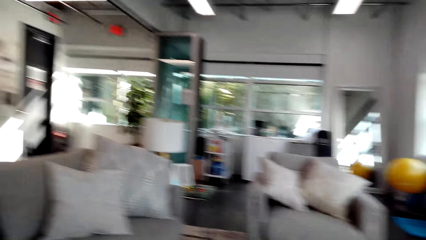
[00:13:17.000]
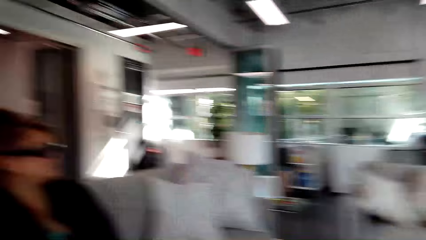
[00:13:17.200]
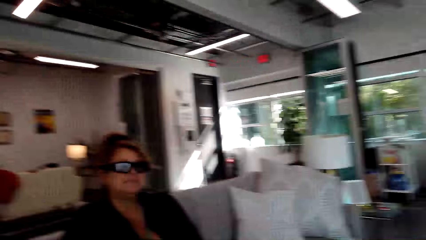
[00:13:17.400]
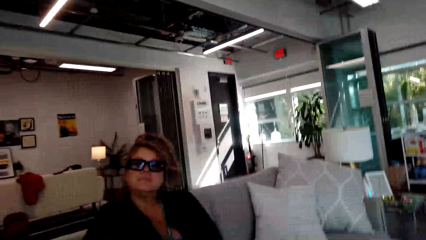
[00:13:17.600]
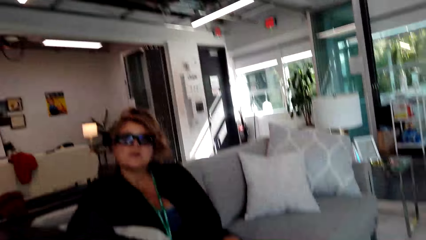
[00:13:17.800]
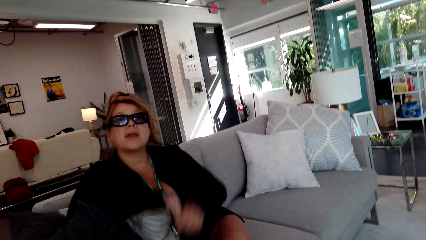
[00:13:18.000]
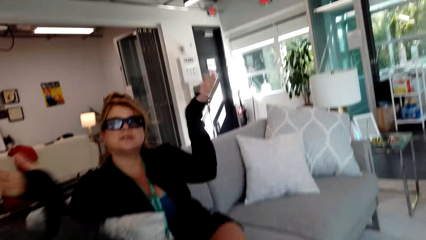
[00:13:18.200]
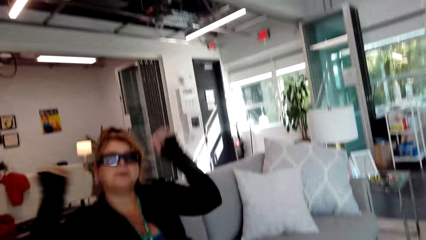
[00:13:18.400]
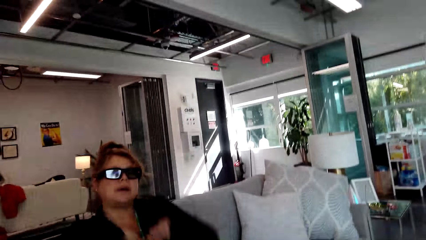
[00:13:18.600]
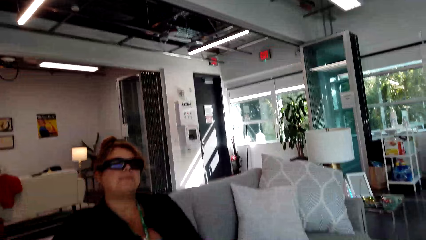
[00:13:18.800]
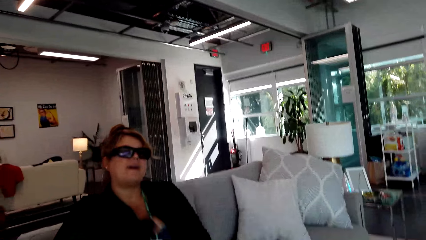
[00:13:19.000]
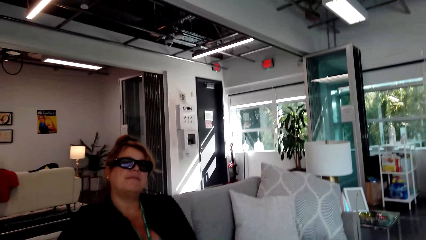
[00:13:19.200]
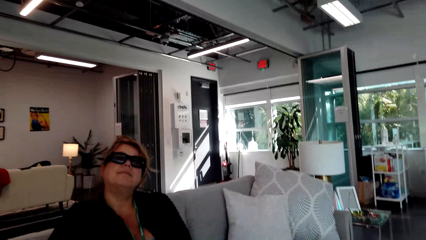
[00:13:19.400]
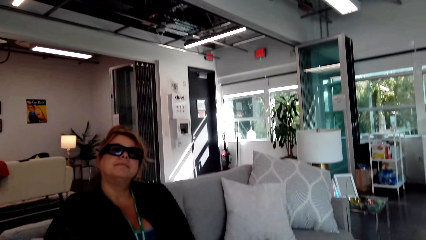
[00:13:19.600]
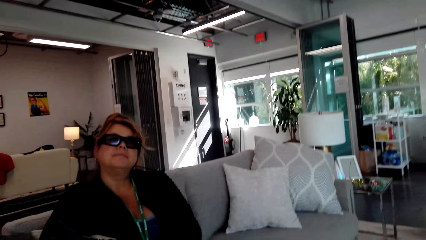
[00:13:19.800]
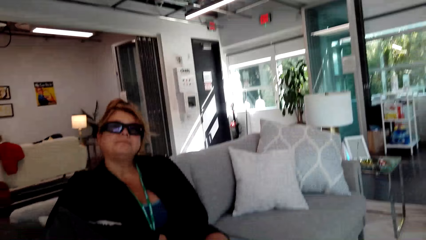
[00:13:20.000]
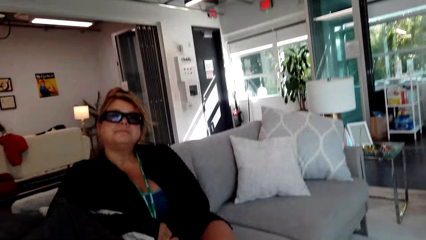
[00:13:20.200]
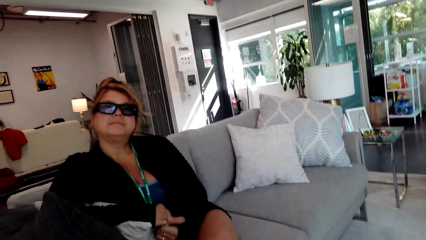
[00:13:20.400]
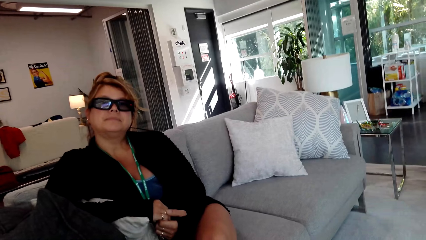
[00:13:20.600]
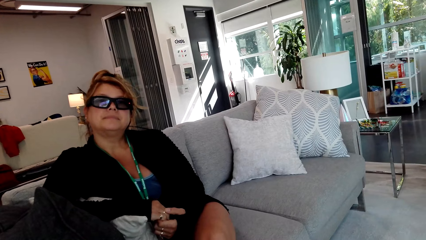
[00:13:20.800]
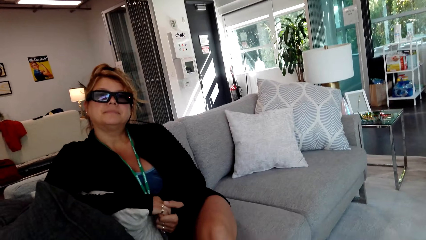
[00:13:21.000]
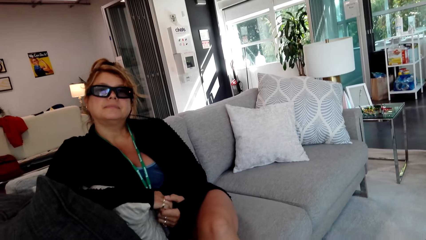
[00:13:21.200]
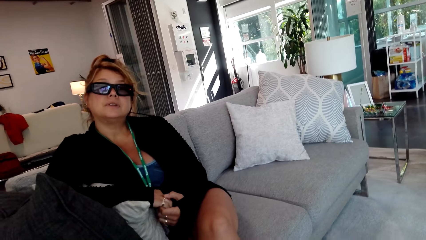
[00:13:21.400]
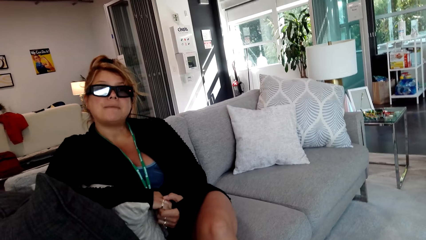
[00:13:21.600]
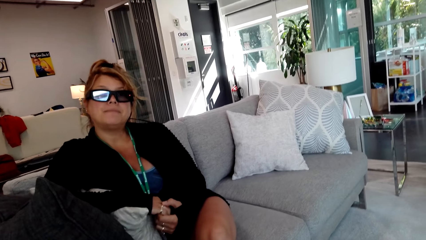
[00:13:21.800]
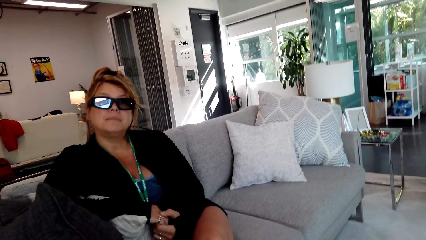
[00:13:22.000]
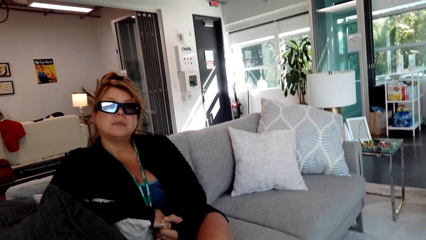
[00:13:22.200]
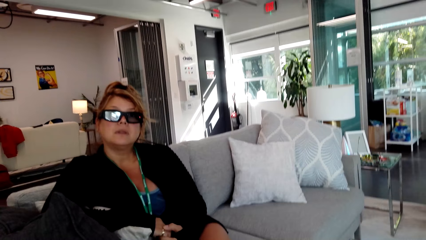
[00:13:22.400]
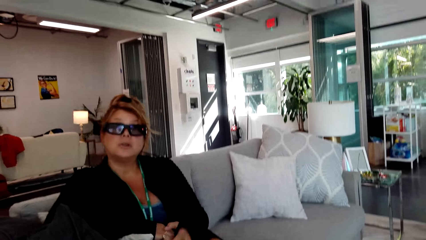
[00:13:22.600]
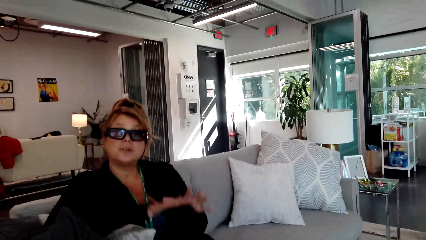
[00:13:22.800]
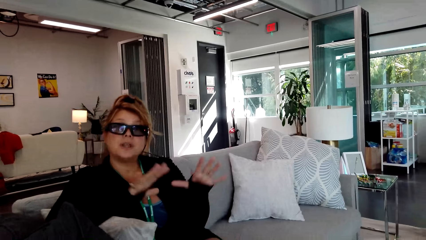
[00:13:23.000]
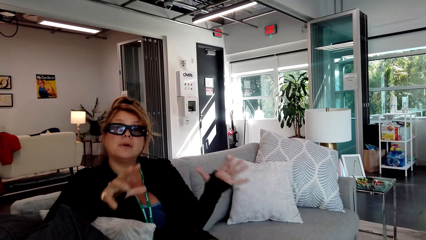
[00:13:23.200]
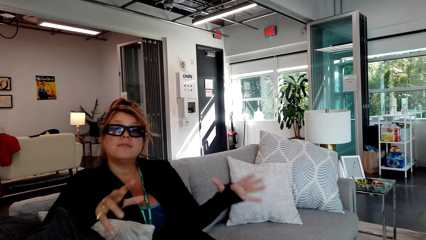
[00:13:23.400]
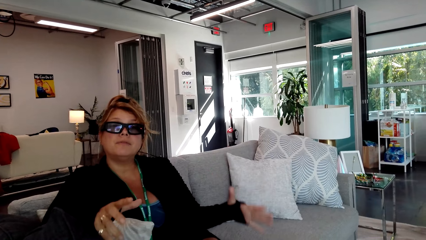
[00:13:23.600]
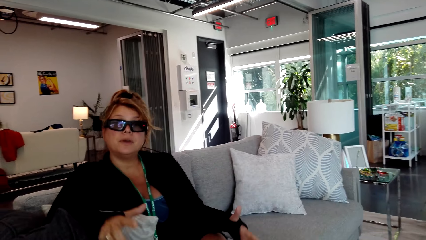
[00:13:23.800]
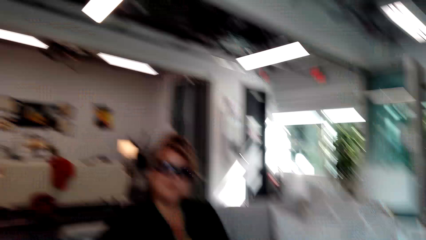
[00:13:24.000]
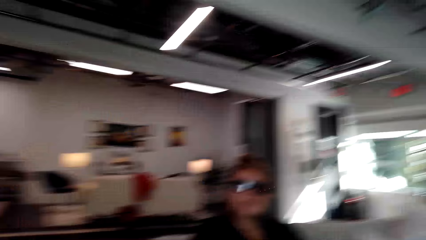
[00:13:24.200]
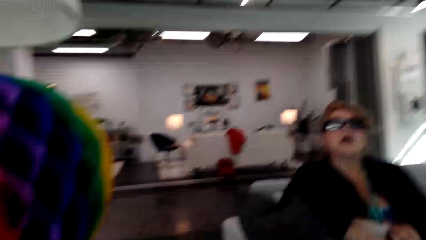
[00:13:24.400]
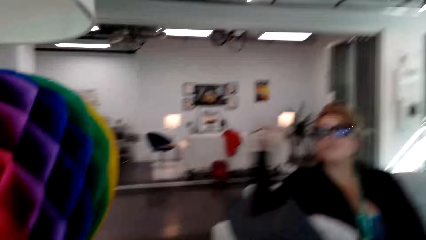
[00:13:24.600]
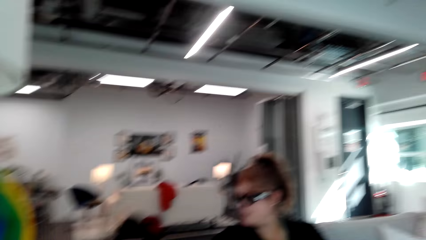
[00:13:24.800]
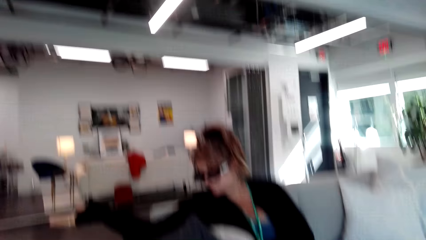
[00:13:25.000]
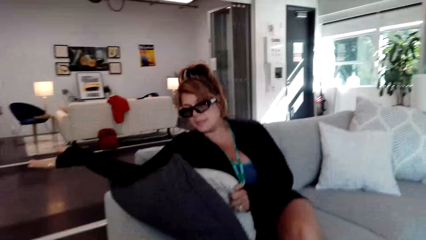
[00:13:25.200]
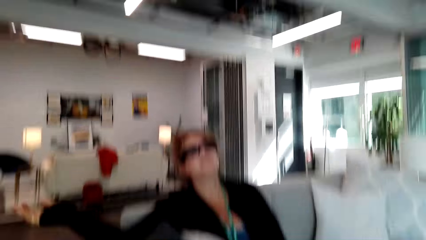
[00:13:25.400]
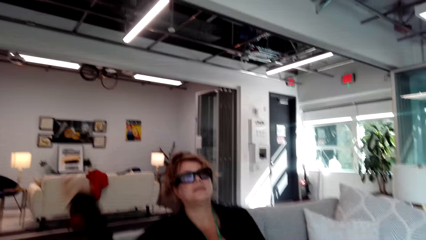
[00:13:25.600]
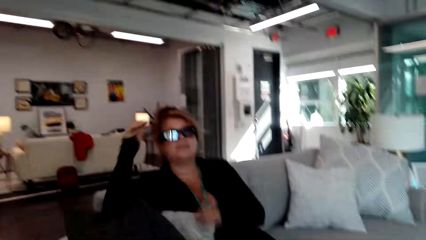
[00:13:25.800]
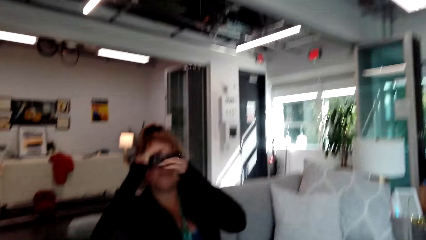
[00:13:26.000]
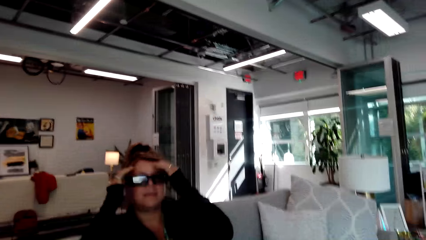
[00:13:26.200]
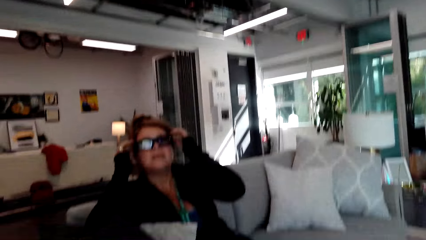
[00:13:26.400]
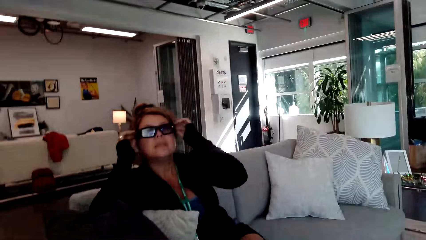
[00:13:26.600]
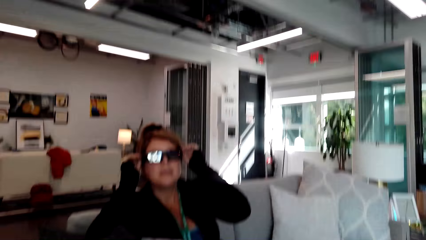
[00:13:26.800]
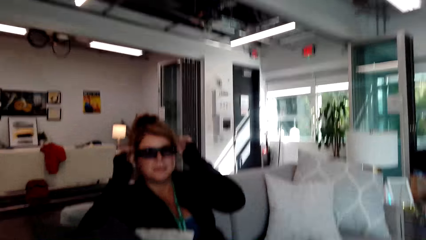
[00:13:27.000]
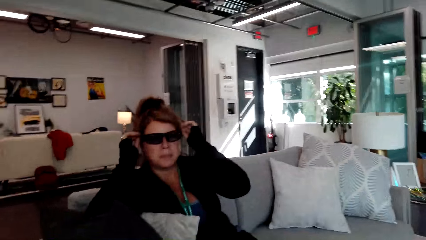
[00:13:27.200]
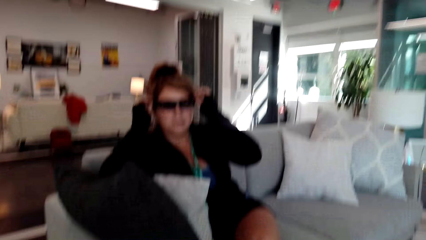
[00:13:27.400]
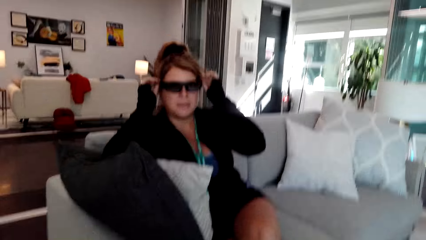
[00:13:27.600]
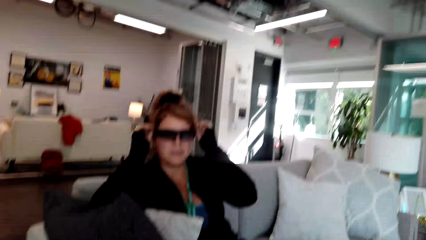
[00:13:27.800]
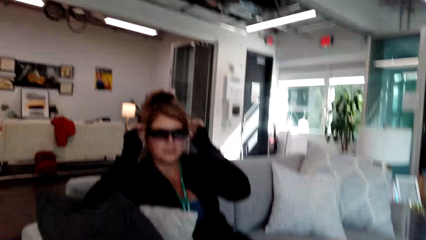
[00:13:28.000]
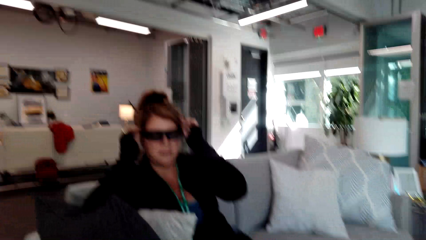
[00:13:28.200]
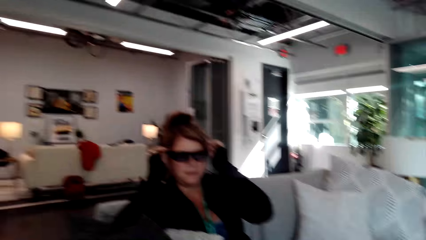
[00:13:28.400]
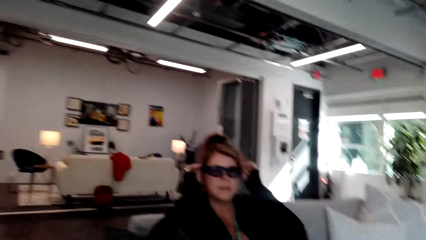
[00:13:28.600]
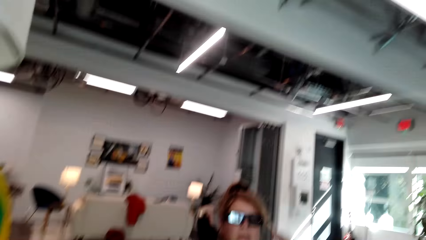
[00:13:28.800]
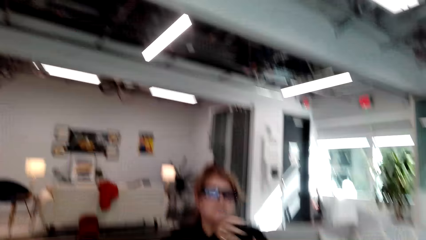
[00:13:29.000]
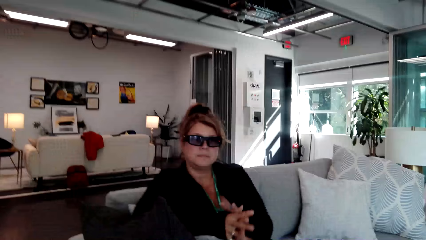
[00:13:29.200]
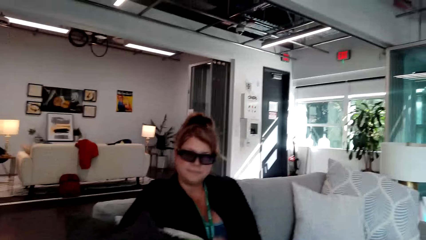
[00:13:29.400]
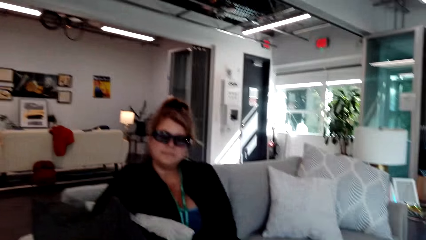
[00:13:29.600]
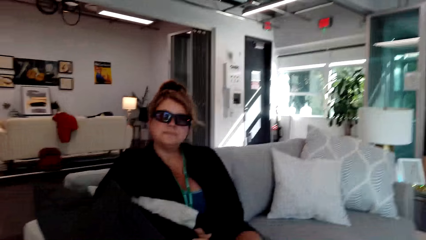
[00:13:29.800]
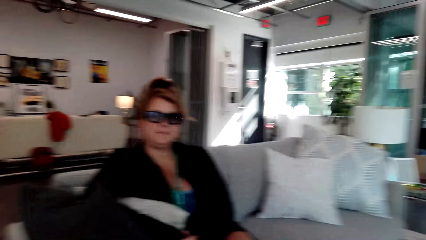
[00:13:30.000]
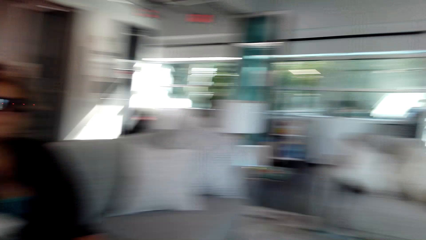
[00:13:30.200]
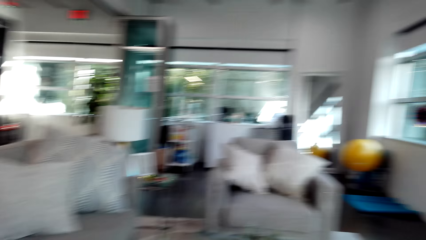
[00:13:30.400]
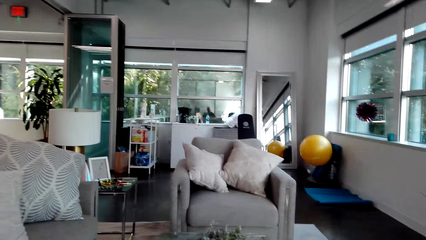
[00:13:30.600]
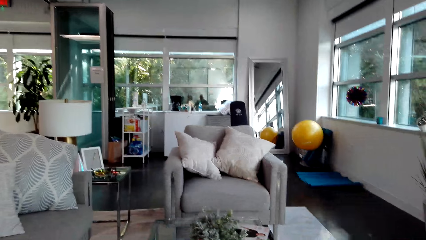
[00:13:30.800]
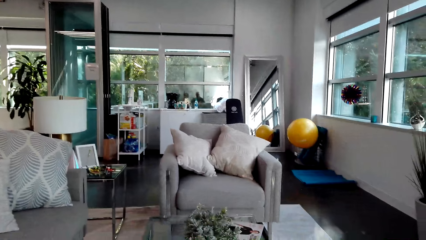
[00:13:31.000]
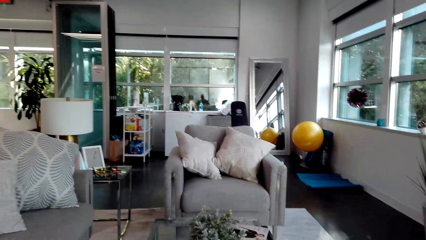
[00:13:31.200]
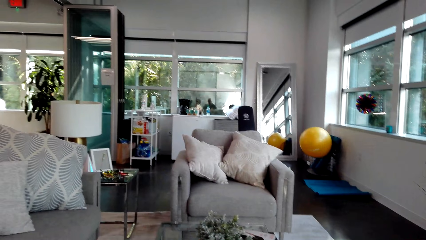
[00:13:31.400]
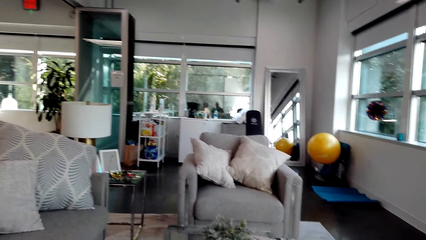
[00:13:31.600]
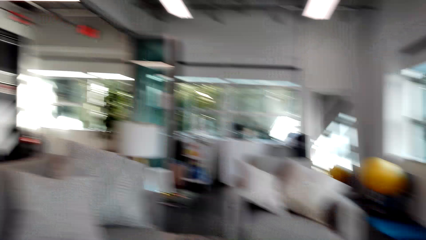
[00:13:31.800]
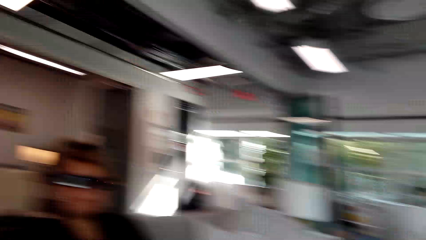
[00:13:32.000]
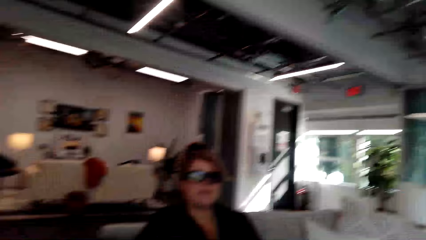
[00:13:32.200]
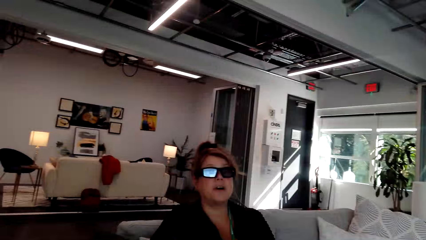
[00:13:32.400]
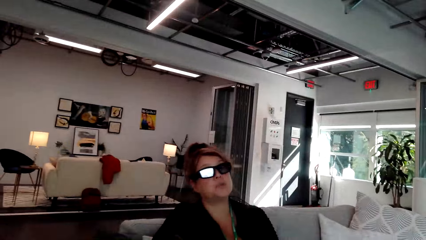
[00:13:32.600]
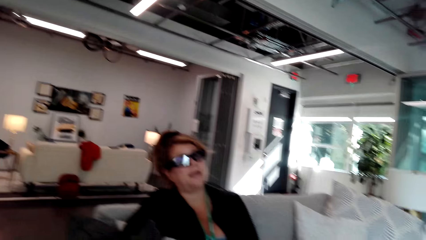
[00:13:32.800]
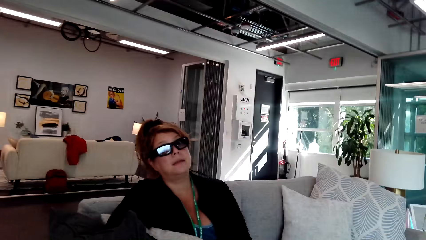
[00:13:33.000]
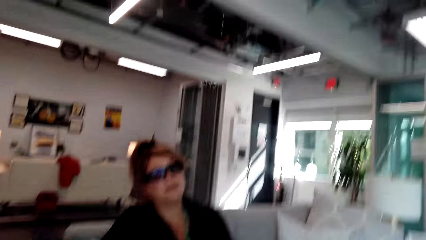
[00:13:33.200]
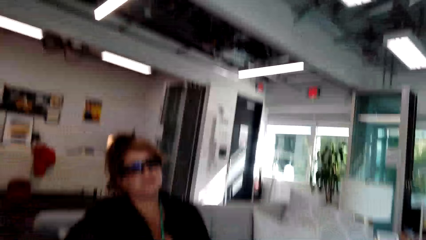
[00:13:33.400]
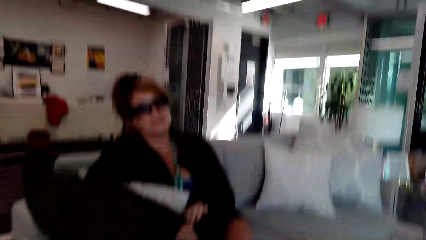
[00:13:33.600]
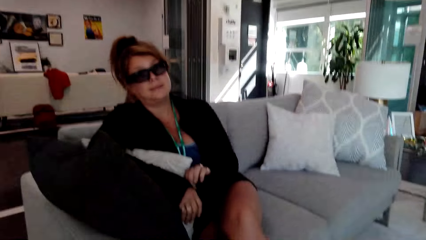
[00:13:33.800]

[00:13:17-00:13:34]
The camera wearer converses with the woman. They move the camera around the room. The woman touches her glasses. The camera wearer converses with the woman.
